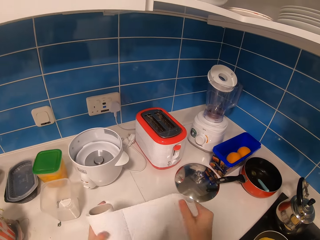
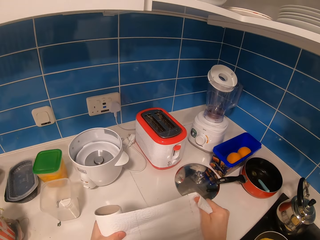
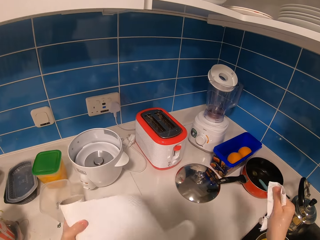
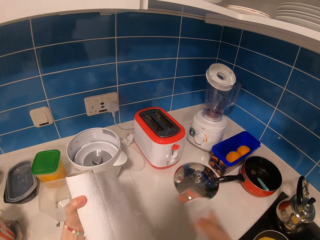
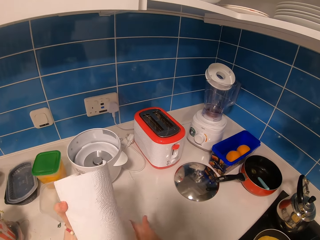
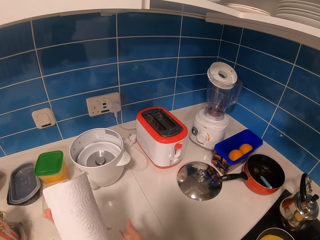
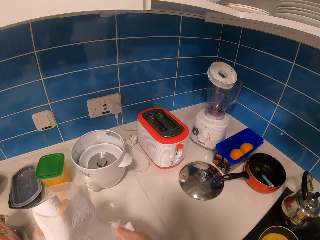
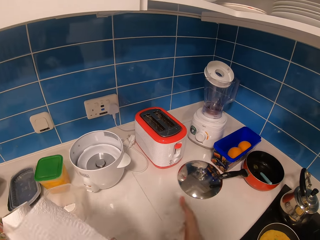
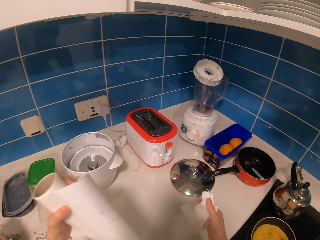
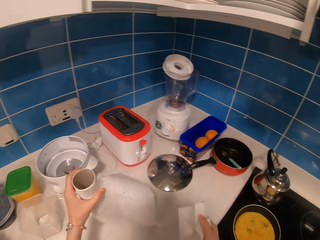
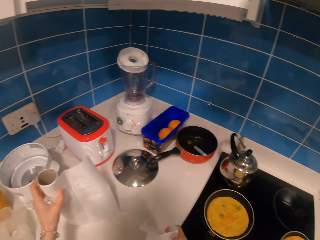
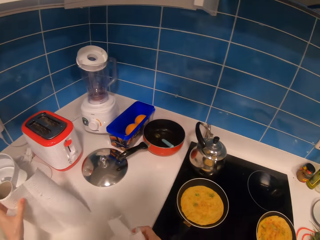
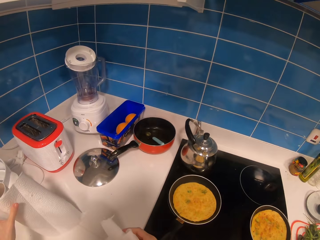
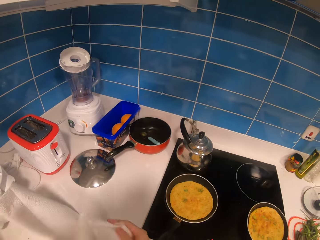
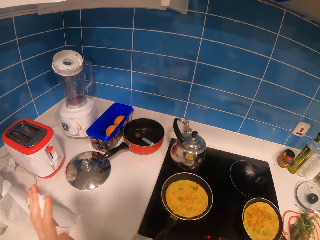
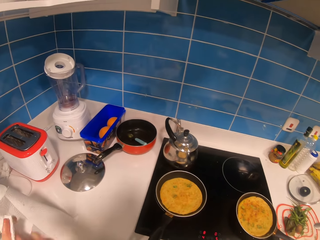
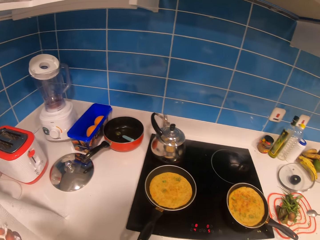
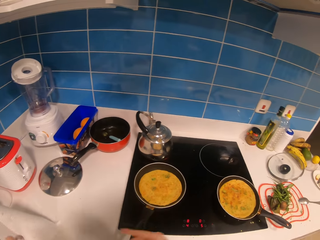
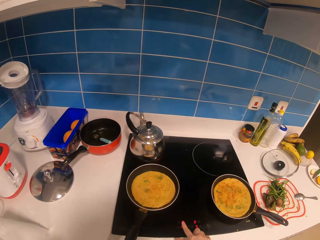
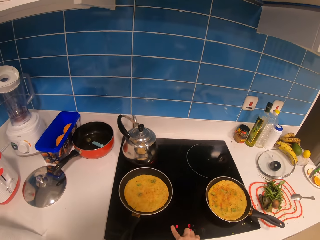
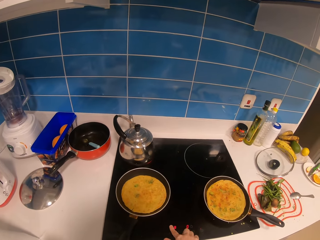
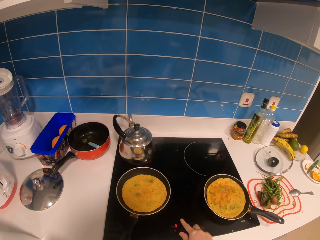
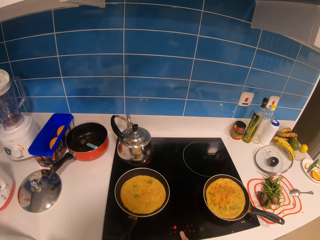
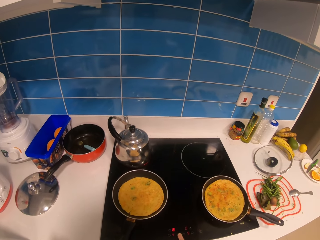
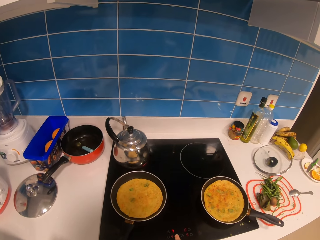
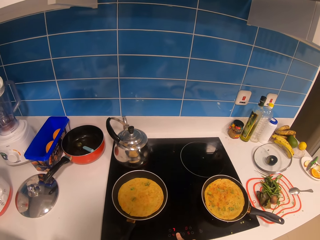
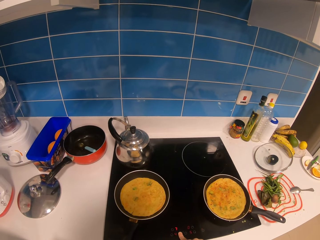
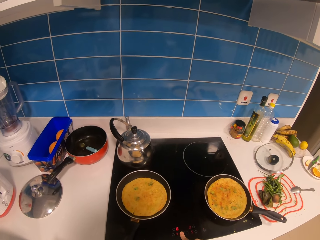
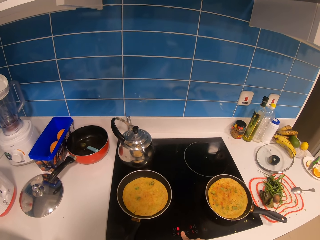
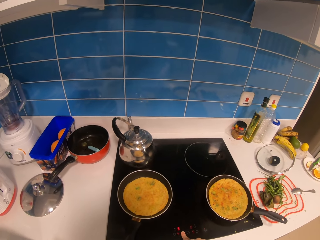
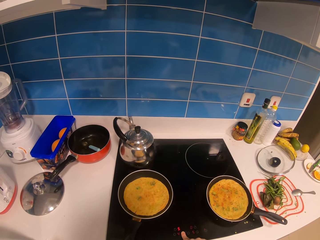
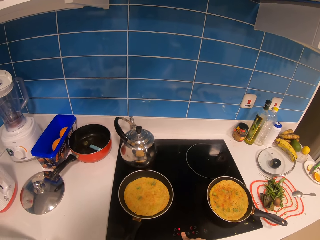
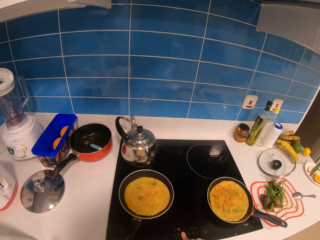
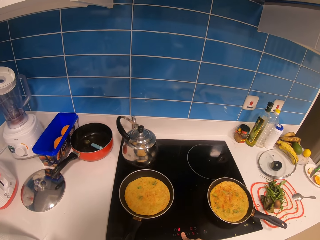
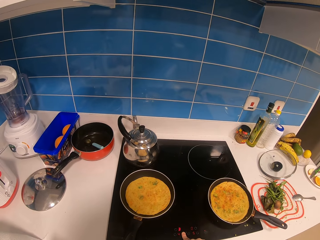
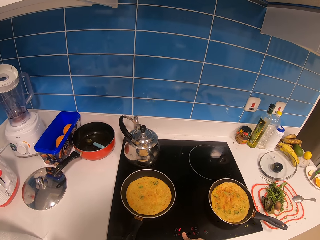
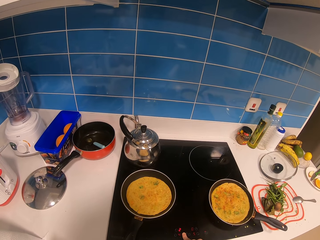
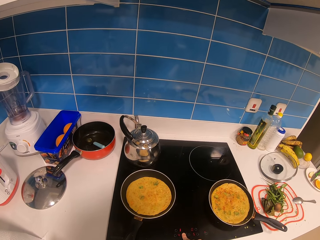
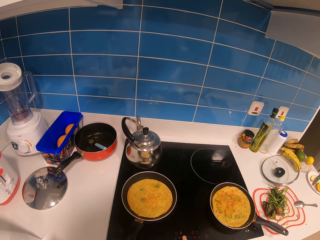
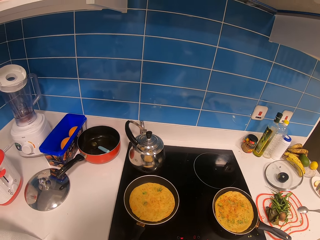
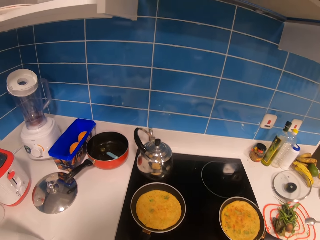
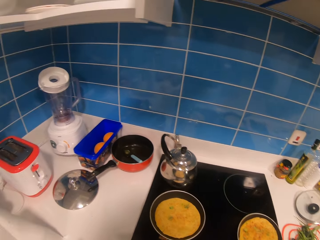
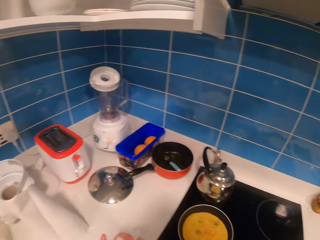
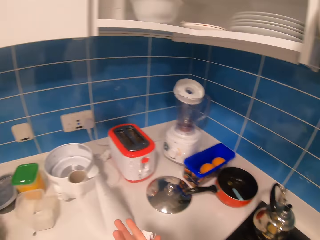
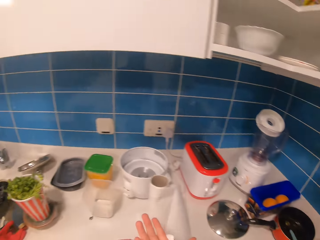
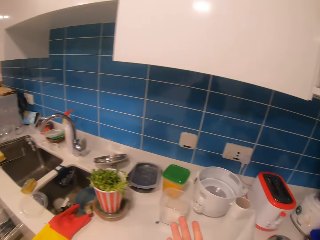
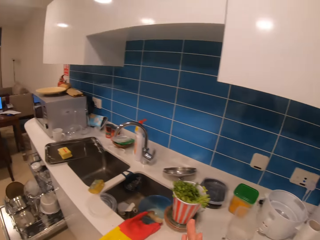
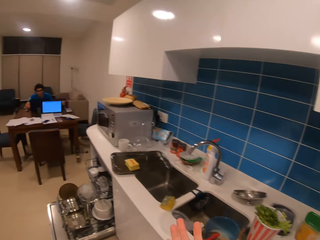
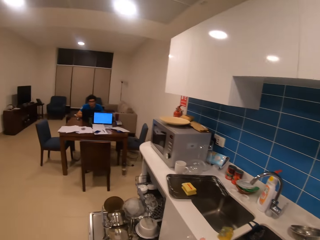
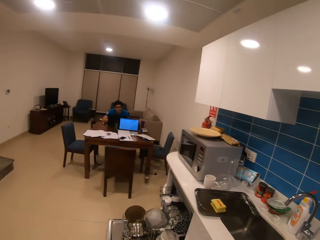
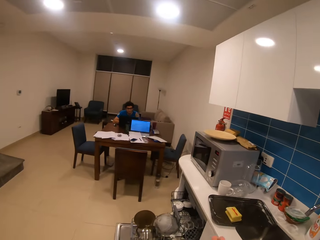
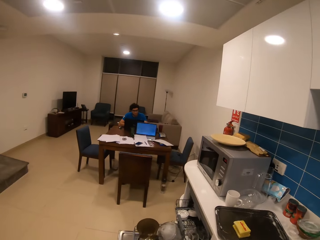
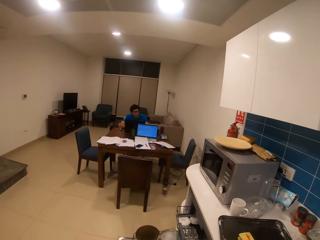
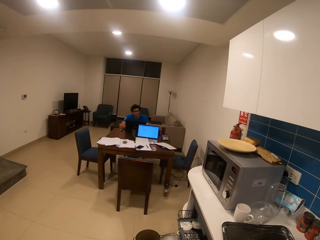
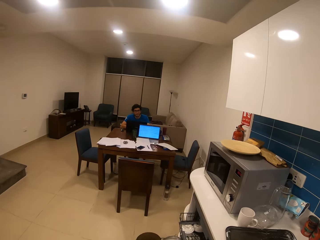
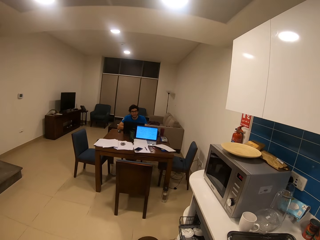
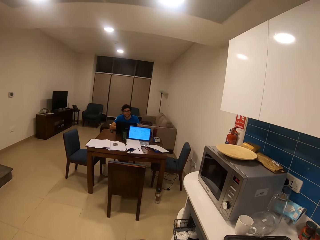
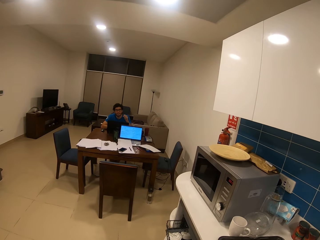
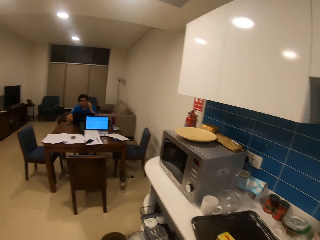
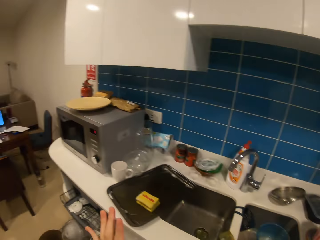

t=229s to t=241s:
The camera wearer cuts a piece of tissue paper. She places the roll of tissue paper on the counter. She wipes her hands. She converses with a man. She presses the cooker. She moves towards the sink.

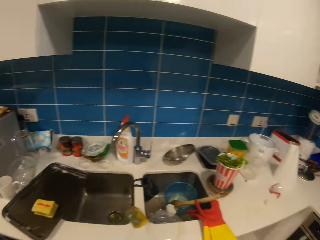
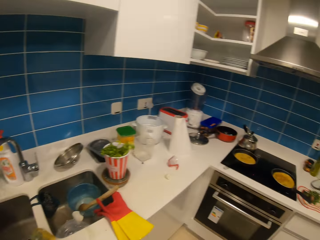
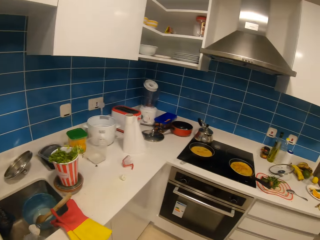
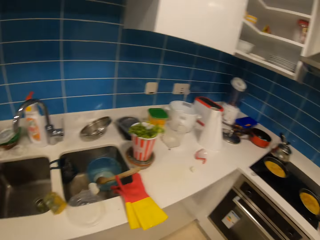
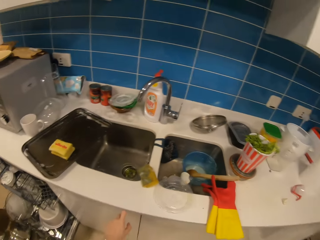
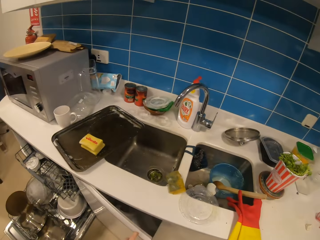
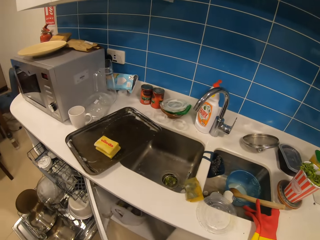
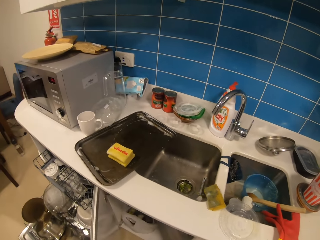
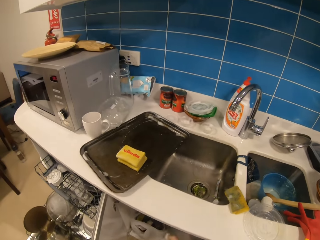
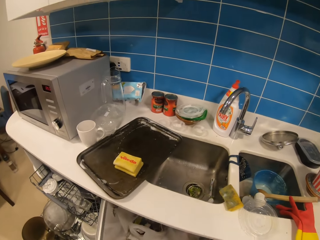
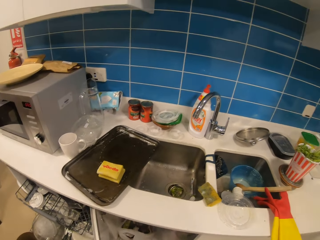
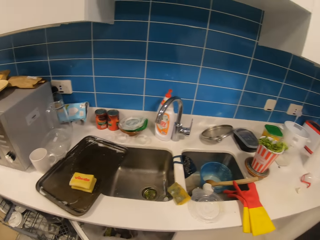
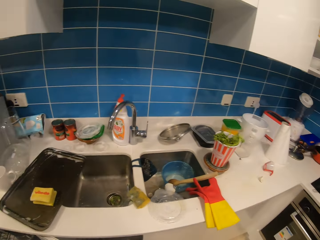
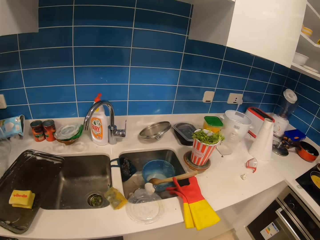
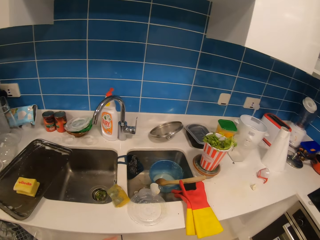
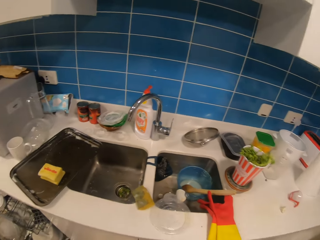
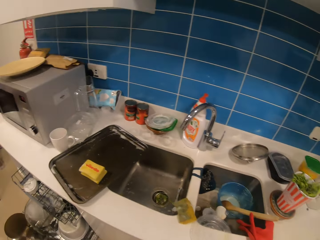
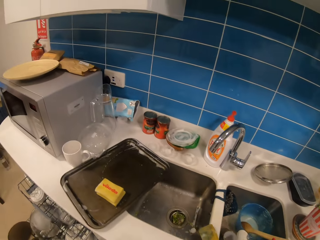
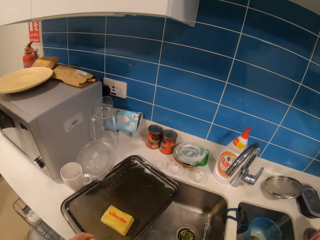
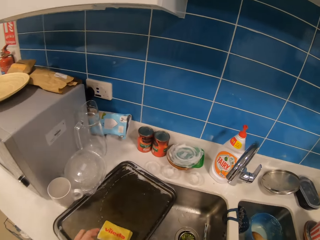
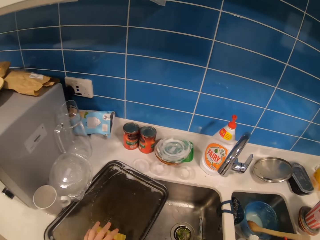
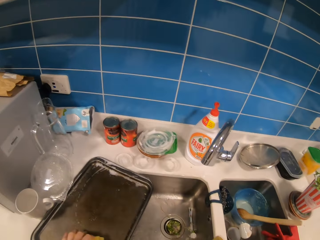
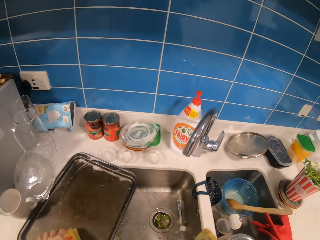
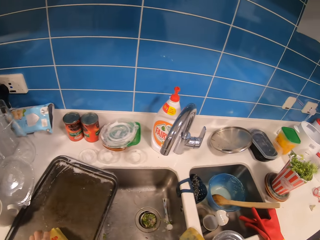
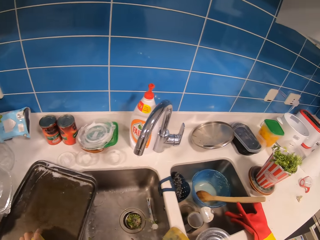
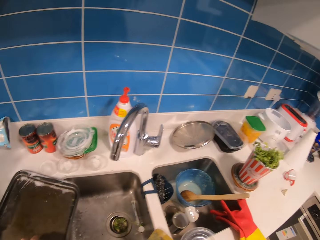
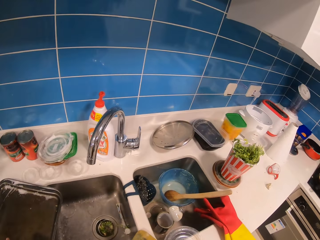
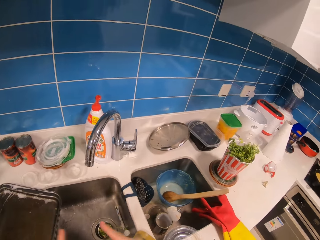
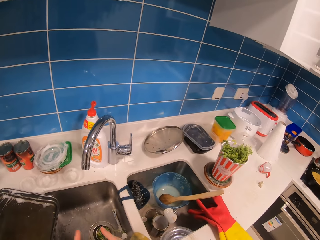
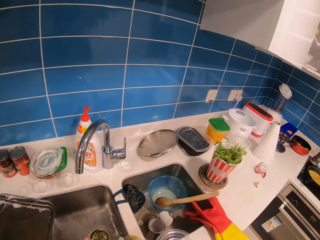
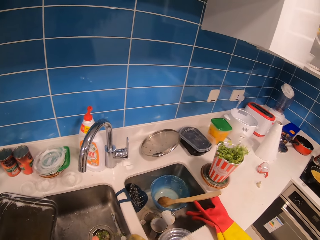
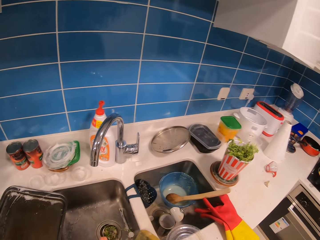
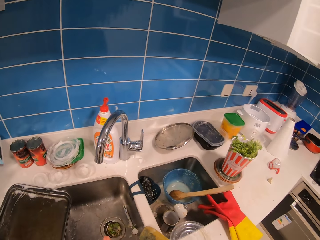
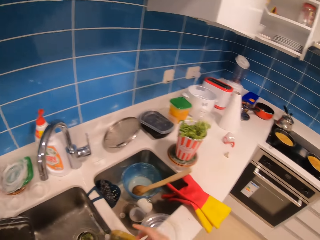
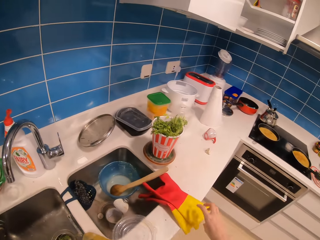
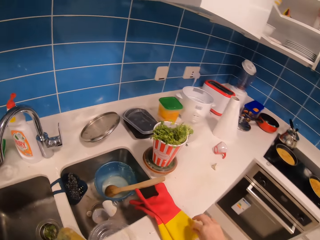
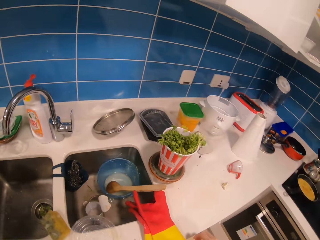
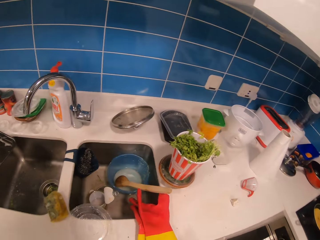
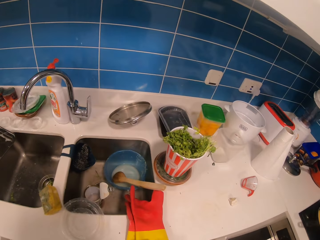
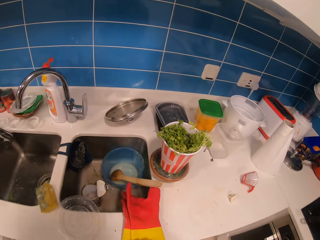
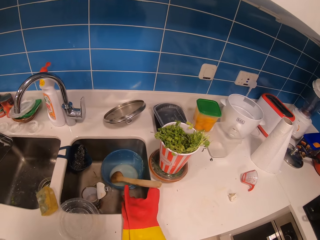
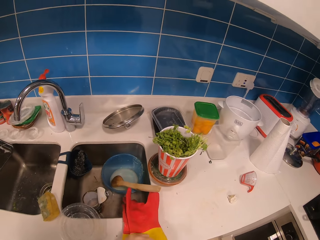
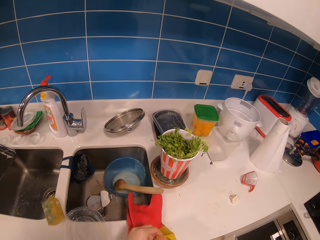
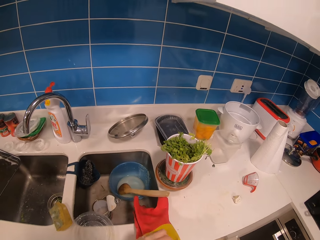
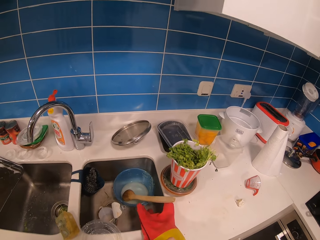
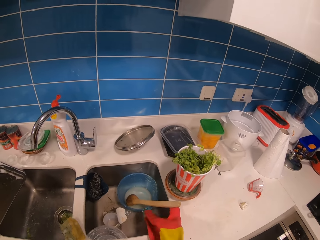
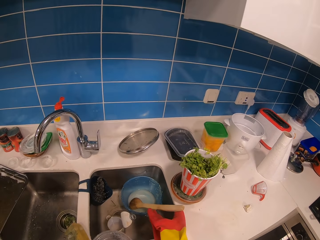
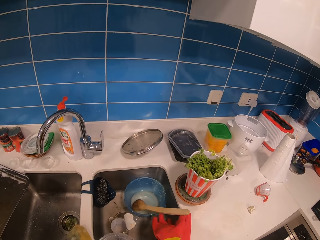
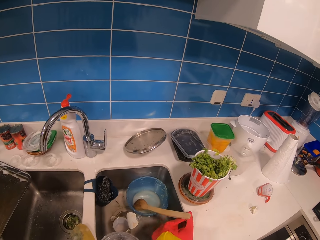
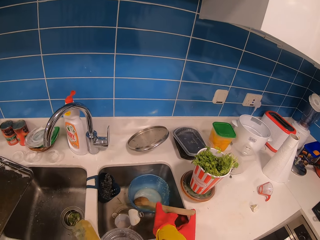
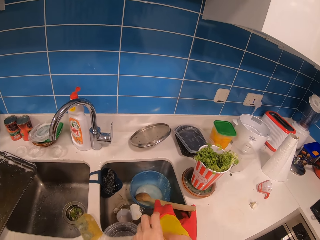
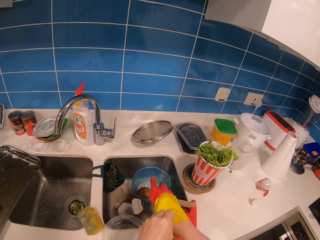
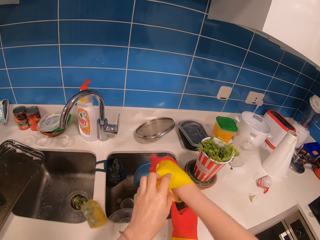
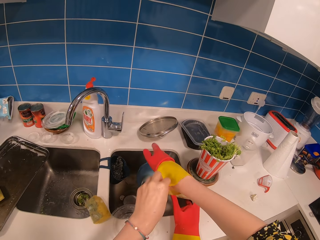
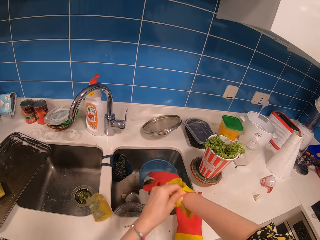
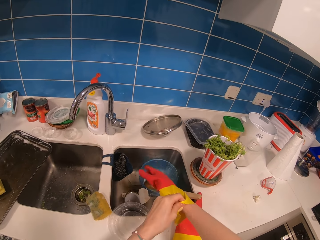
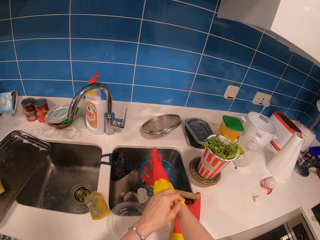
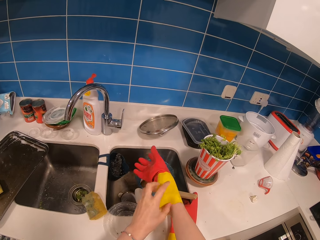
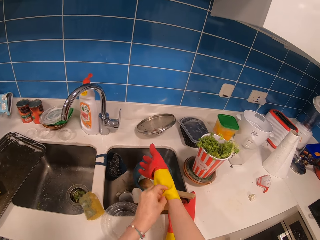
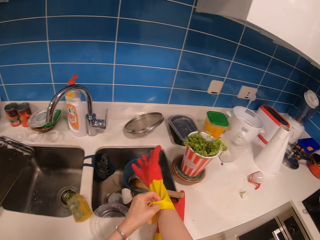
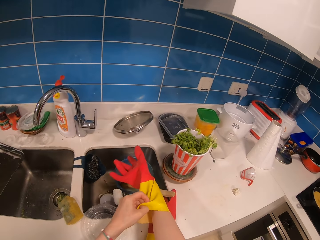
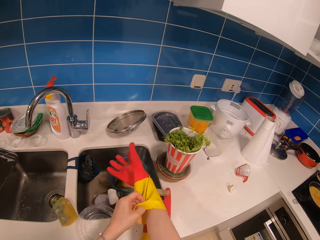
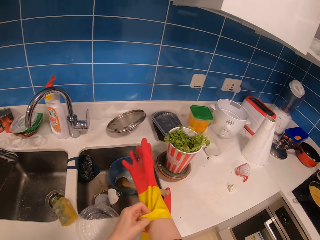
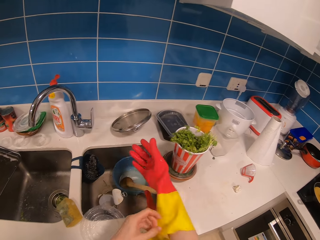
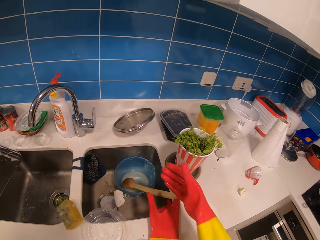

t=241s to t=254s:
The camera wearer opens a counter below the sink. They pick up gloves. They wear the gloves.
